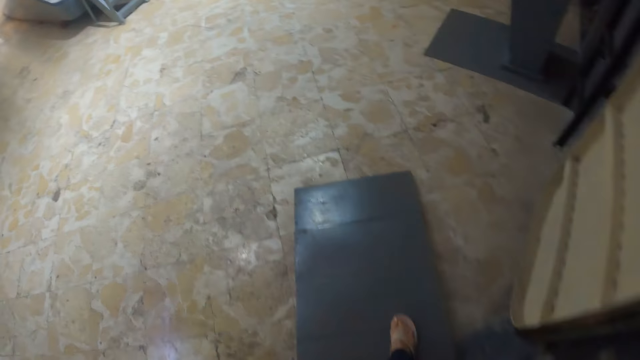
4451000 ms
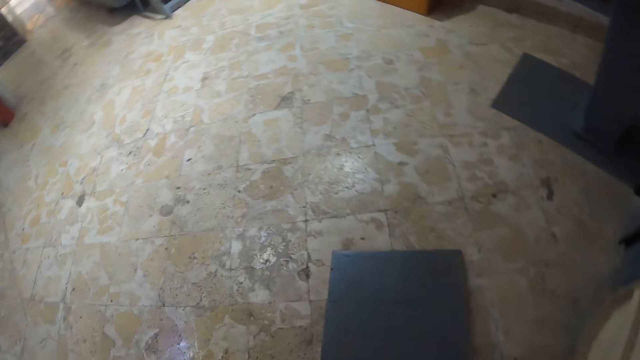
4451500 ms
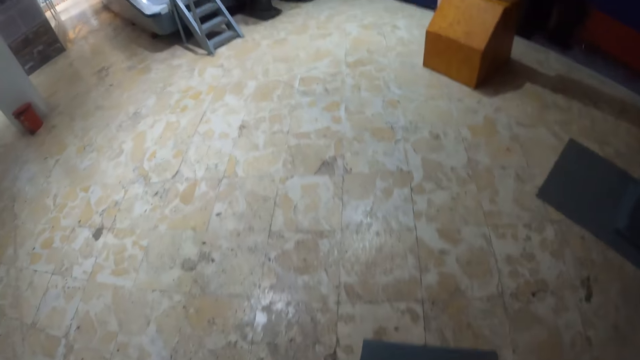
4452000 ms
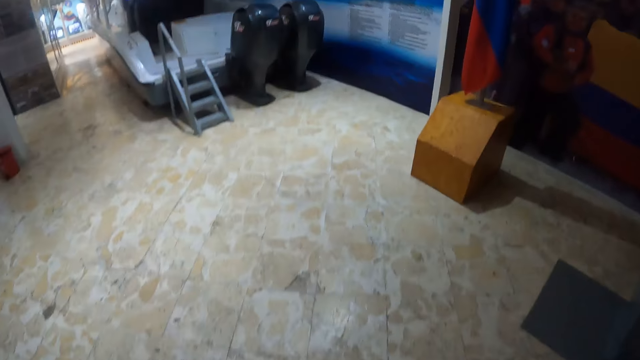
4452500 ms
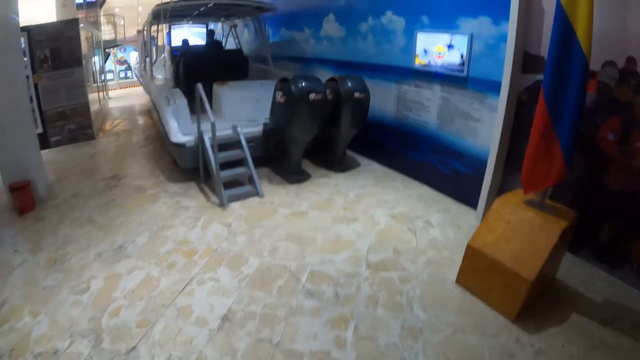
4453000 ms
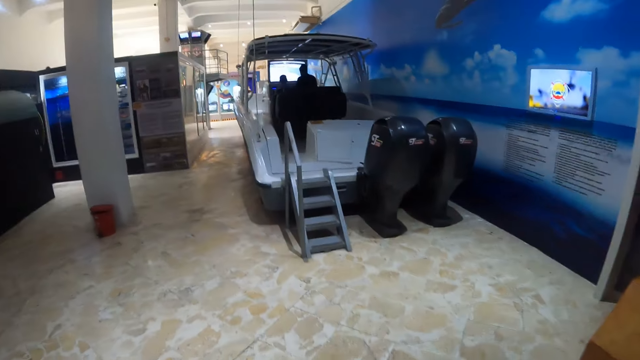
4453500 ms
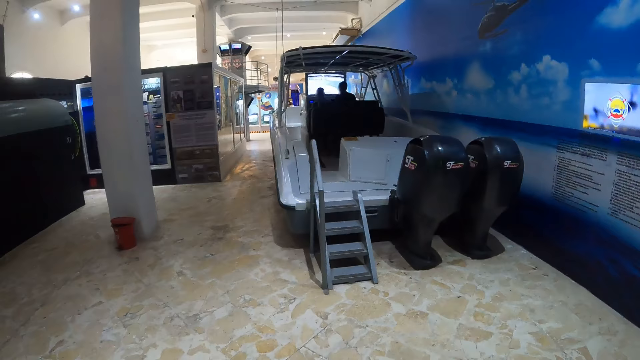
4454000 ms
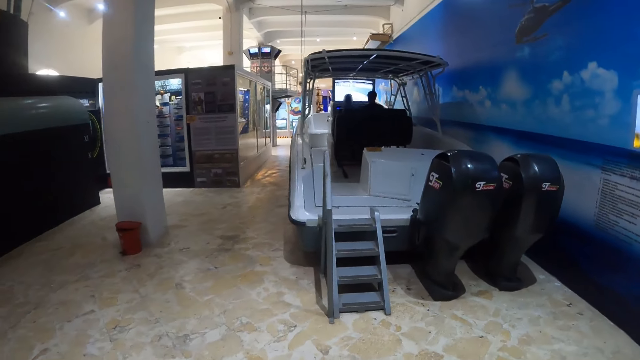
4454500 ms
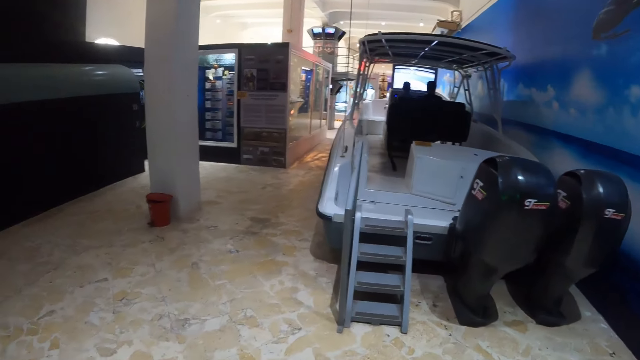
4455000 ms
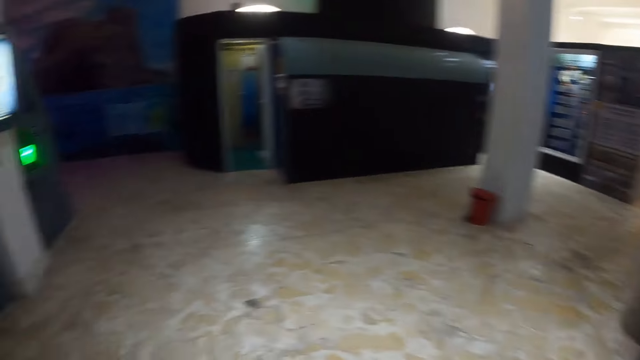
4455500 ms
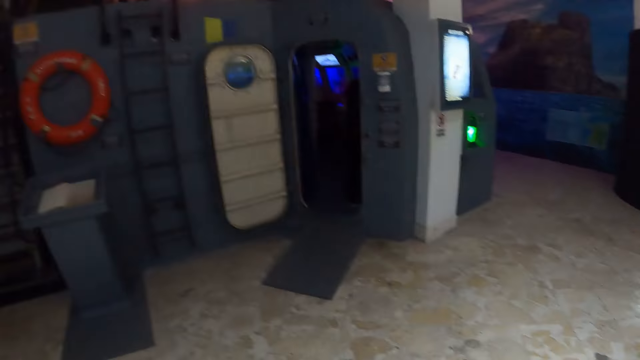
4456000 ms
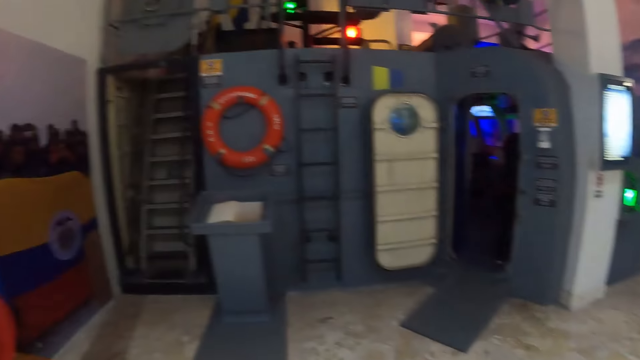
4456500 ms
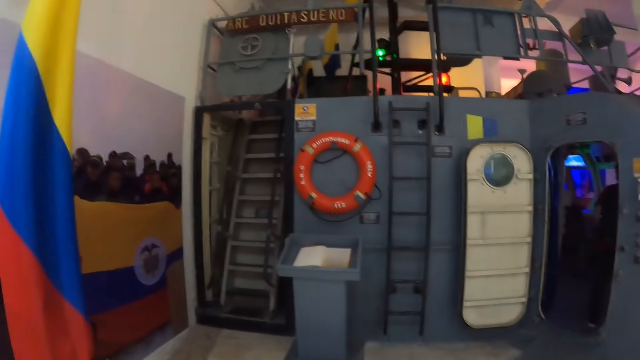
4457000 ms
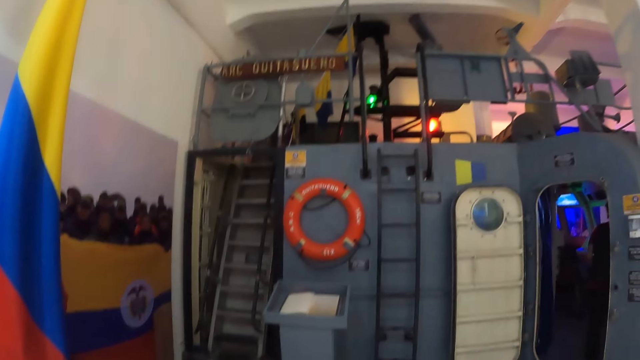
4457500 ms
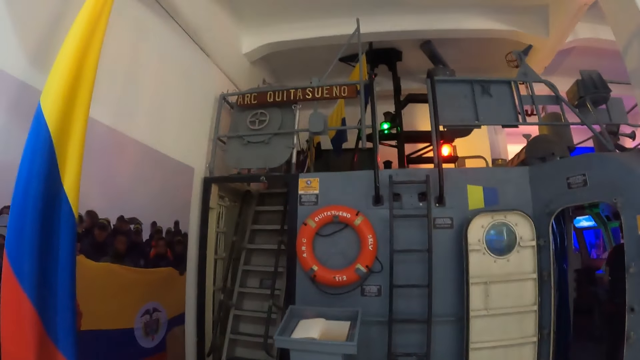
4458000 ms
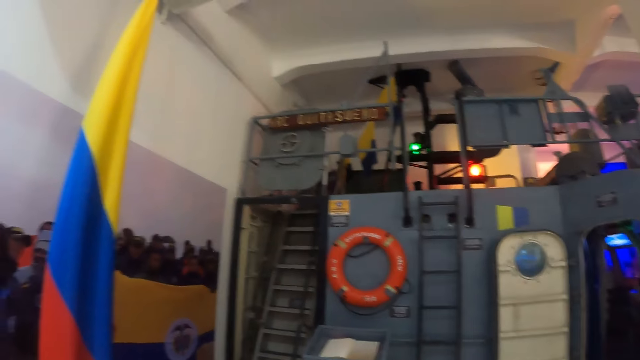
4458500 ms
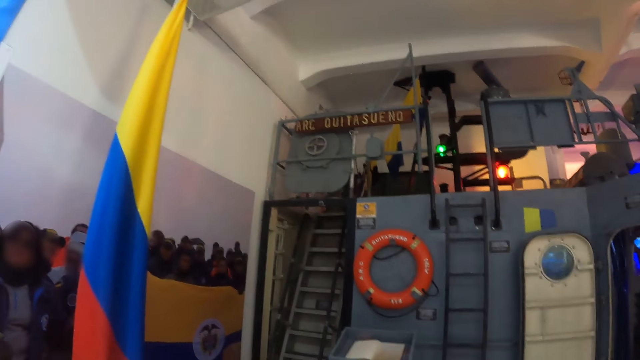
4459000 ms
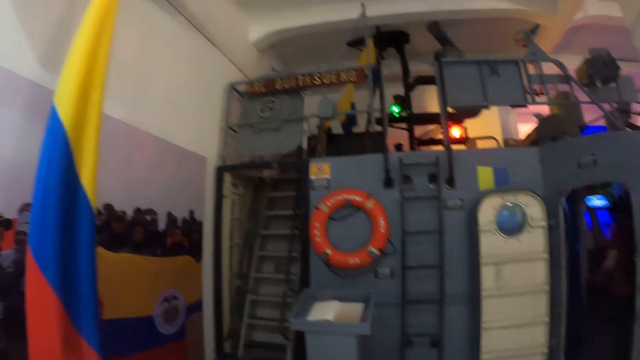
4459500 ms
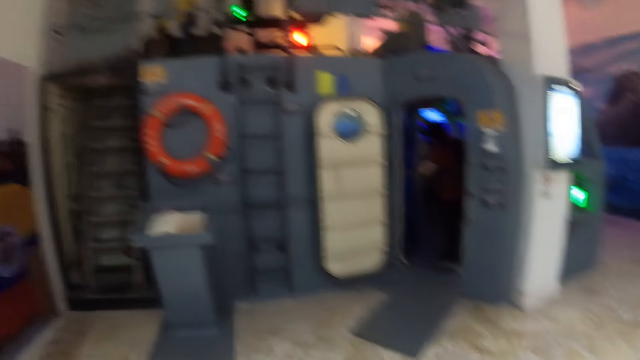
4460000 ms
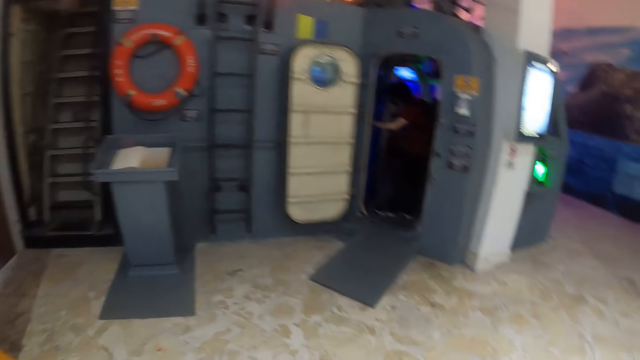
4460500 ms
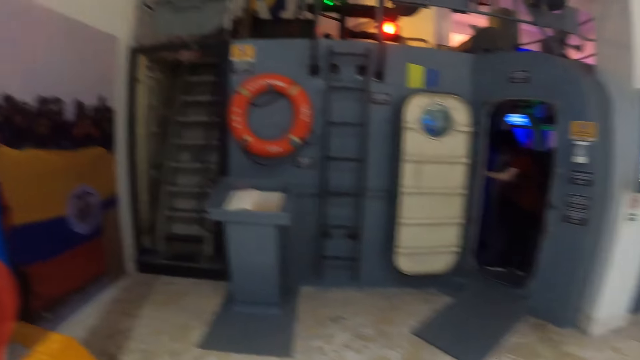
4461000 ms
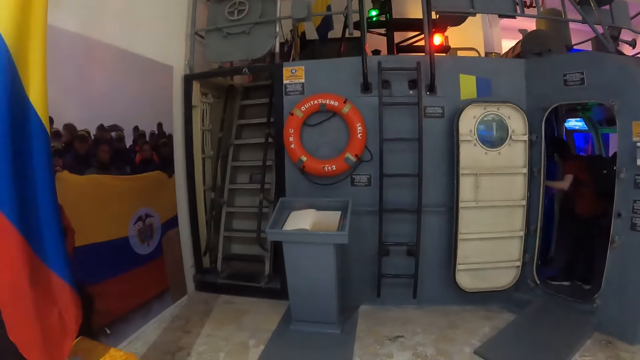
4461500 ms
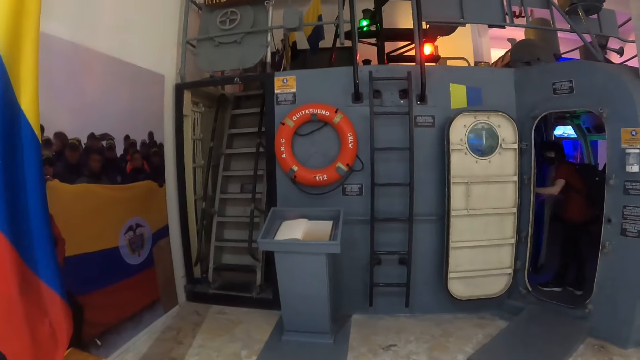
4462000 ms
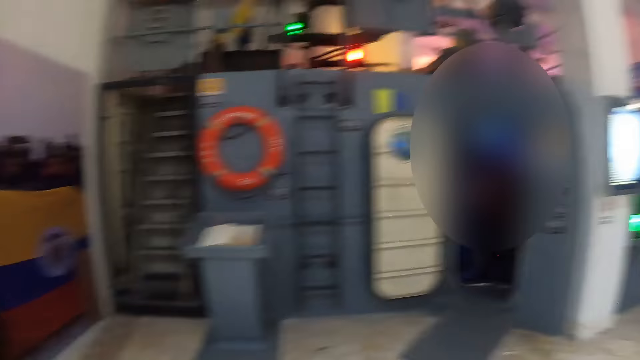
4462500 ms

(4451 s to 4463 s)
The camera wearer walks around the compound and looks around the compound.

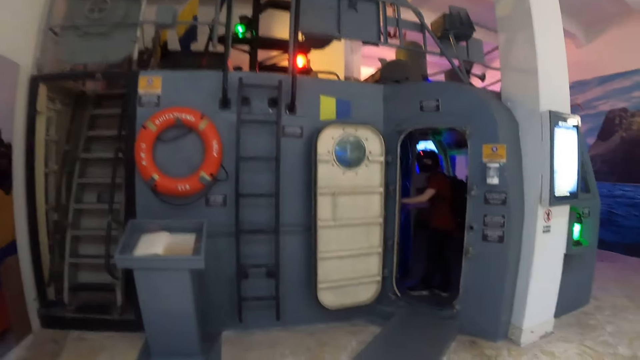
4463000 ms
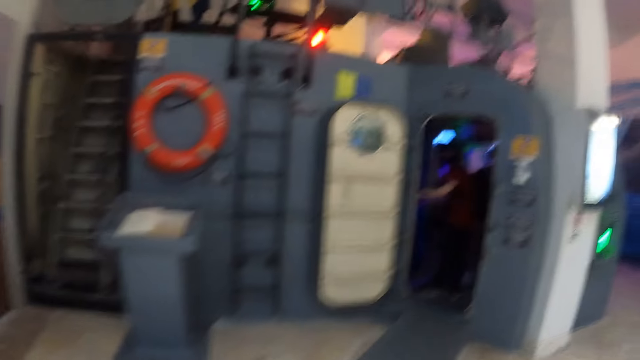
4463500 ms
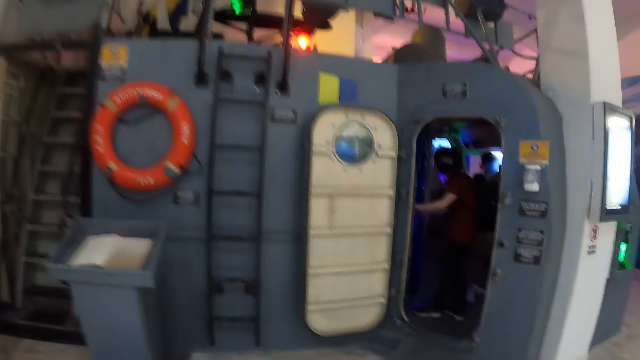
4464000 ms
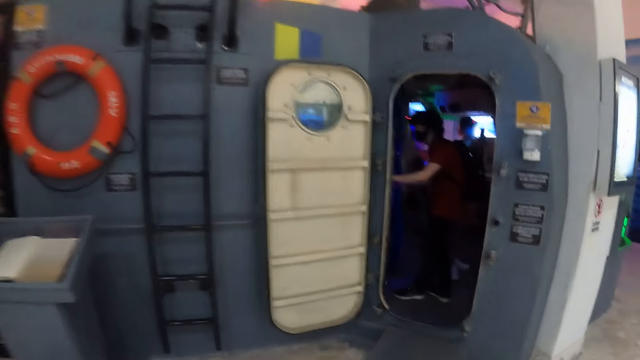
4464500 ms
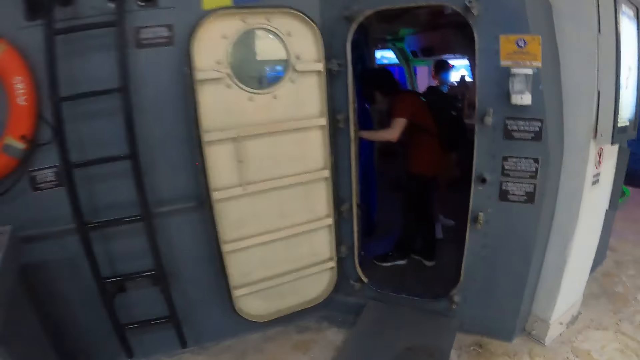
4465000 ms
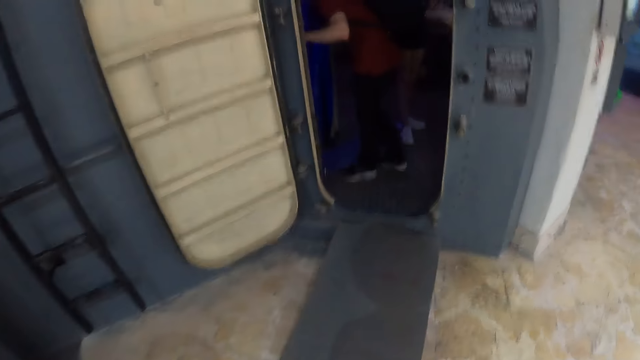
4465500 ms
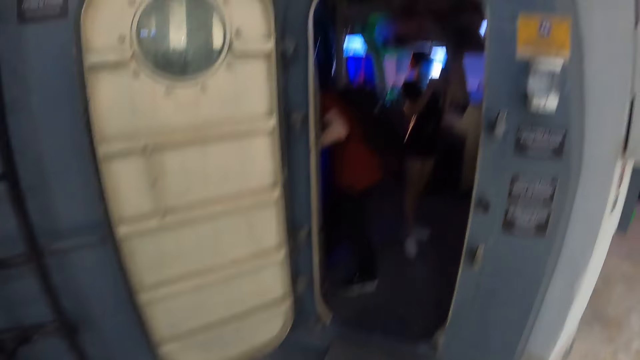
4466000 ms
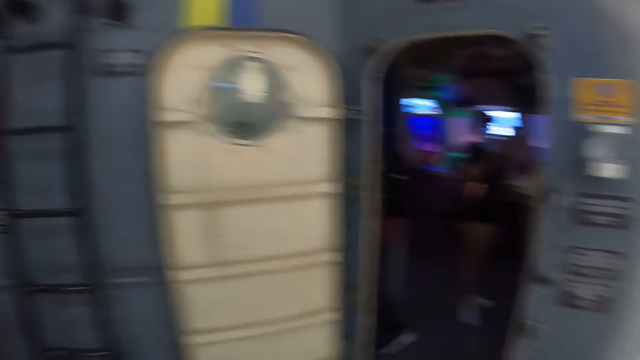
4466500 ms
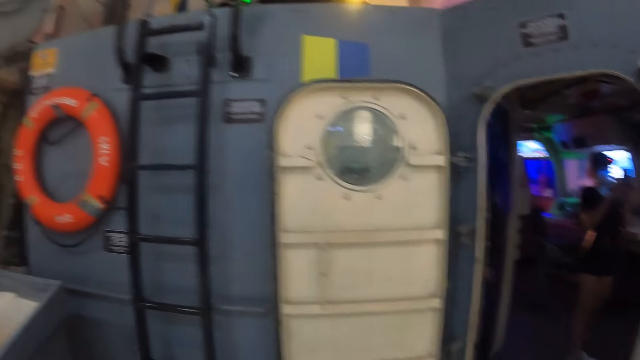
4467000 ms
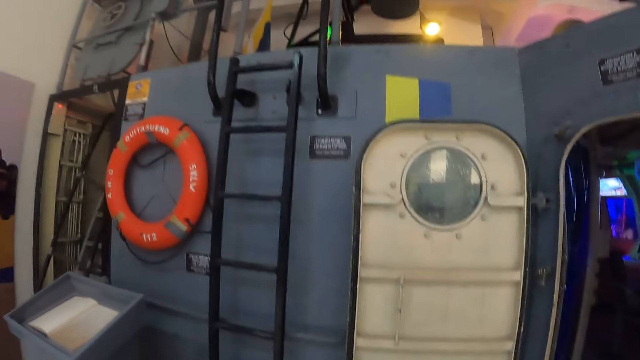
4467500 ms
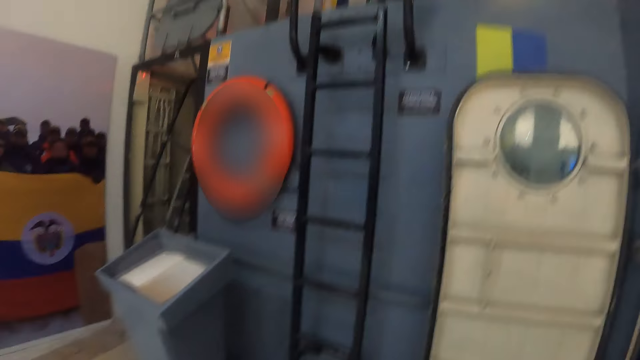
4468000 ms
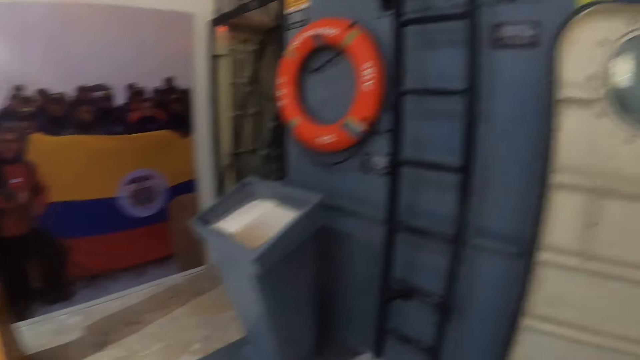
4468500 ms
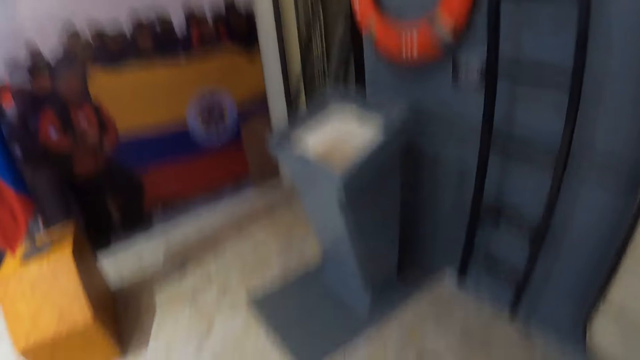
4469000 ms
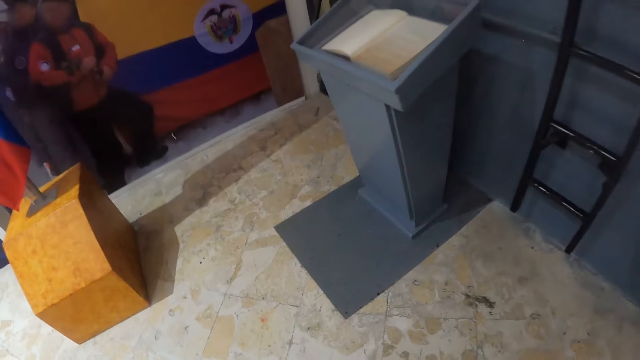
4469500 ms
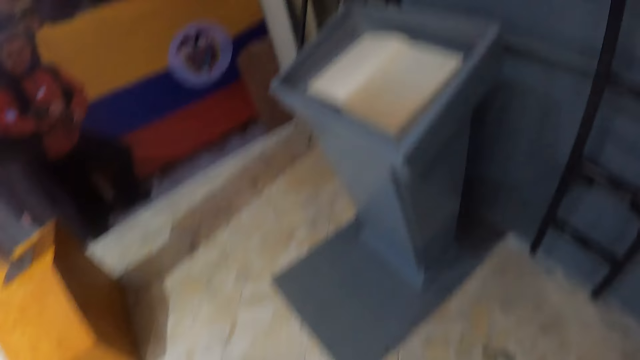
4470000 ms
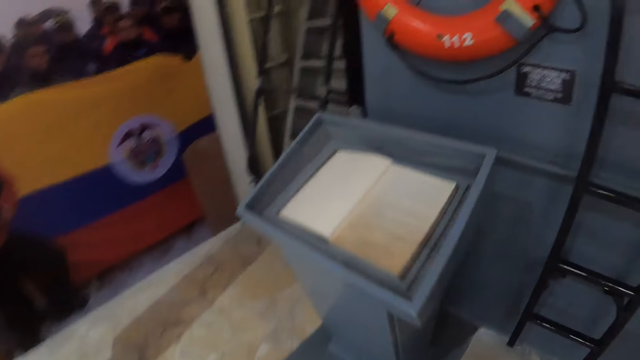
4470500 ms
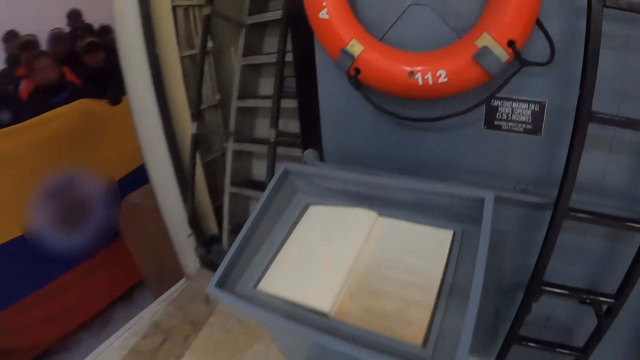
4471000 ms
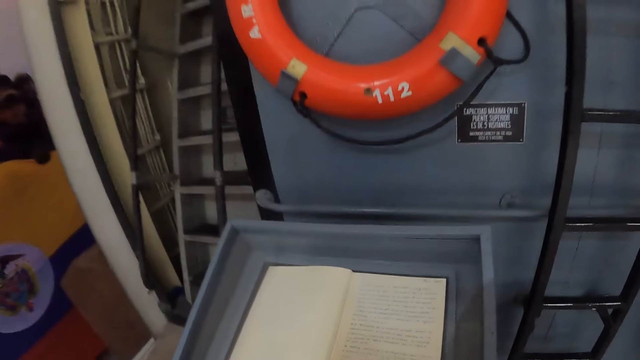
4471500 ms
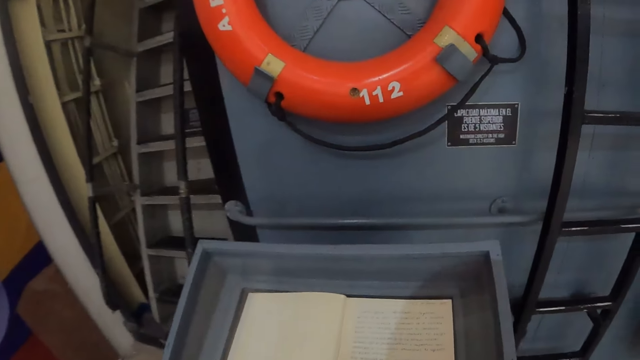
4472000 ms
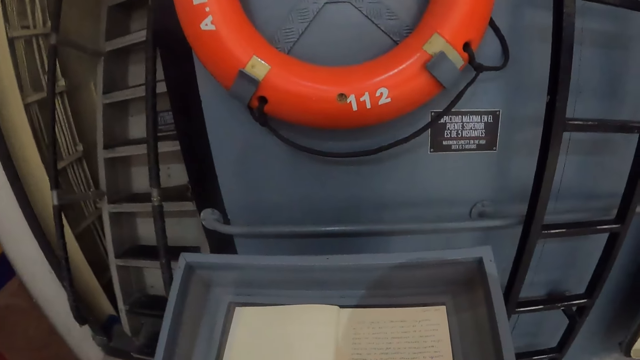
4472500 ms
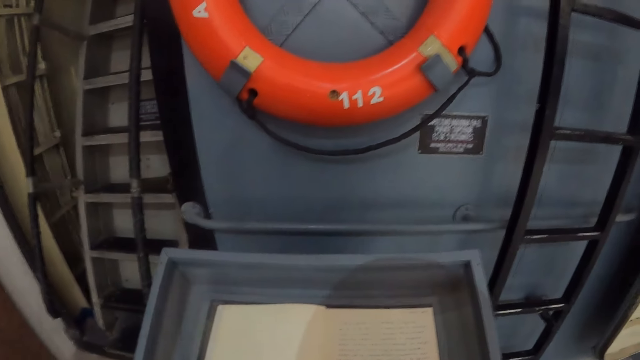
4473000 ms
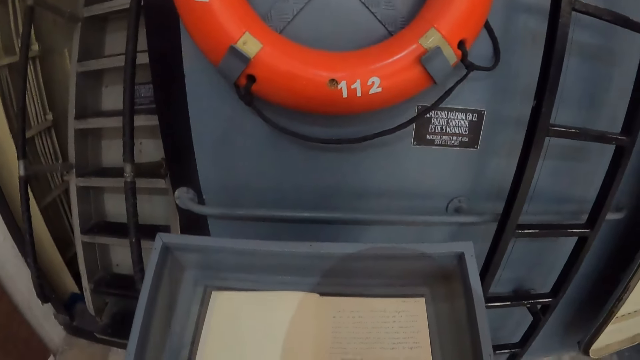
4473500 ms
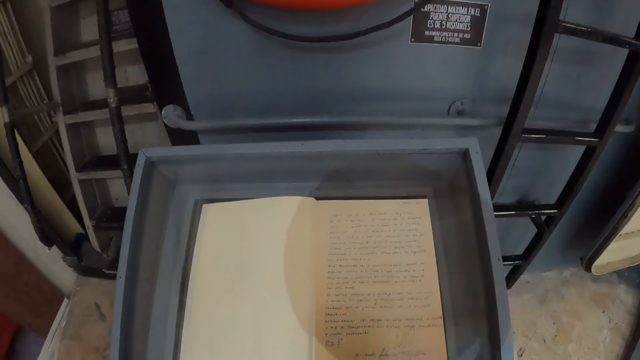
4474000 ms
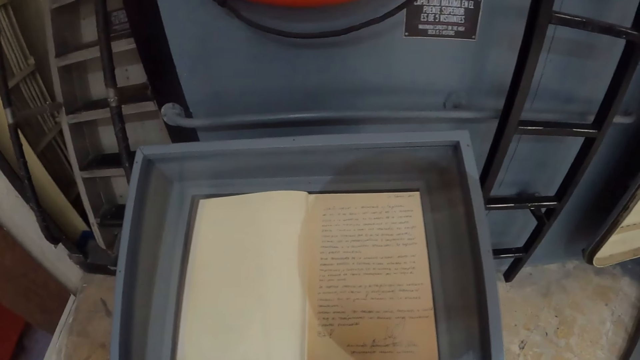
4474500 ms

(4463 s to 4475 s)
The camera wearer reads the book.
